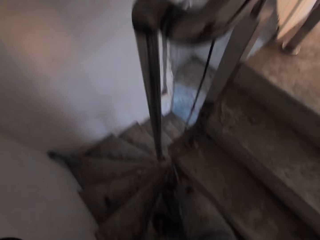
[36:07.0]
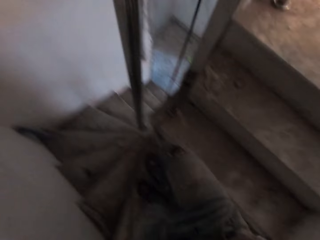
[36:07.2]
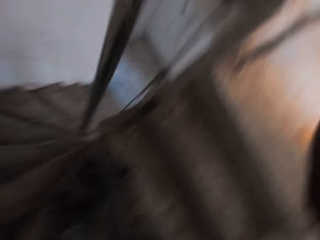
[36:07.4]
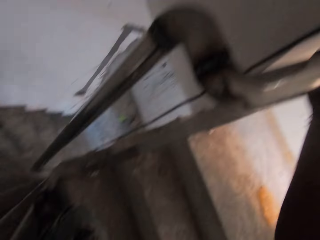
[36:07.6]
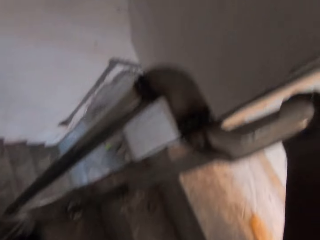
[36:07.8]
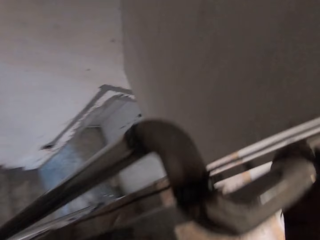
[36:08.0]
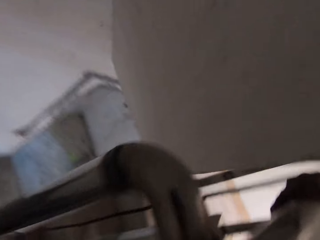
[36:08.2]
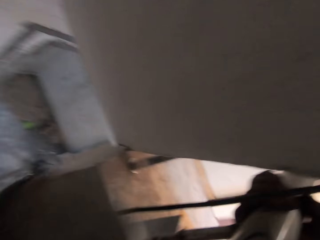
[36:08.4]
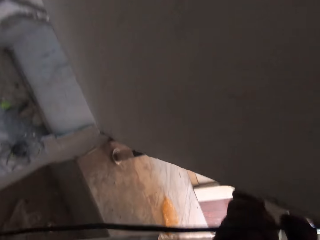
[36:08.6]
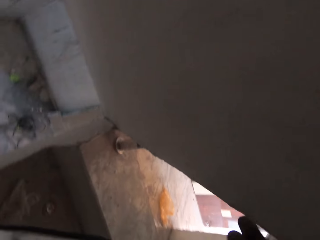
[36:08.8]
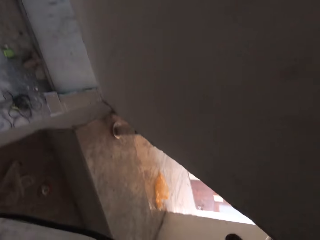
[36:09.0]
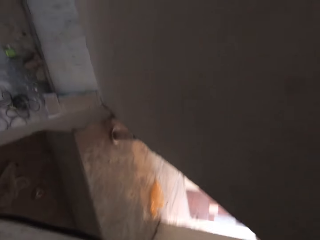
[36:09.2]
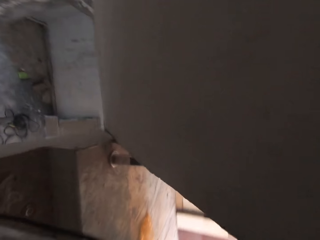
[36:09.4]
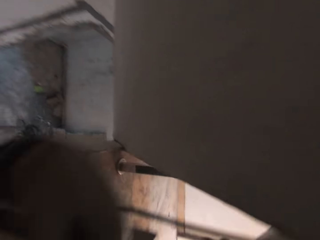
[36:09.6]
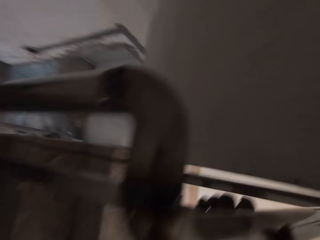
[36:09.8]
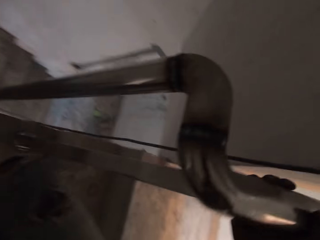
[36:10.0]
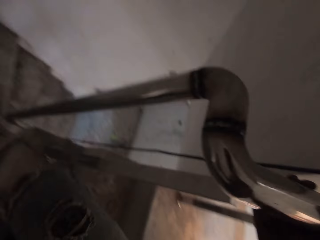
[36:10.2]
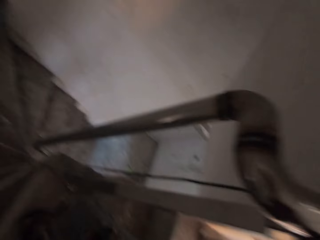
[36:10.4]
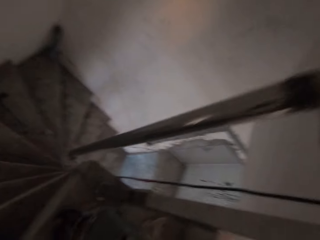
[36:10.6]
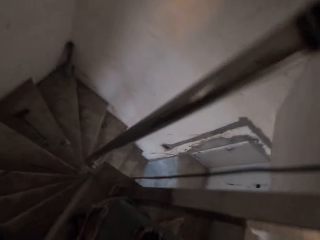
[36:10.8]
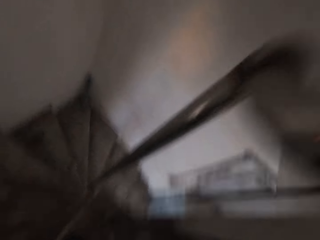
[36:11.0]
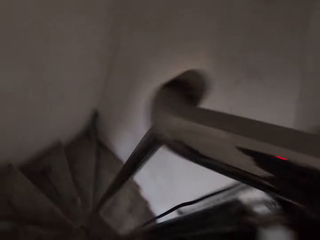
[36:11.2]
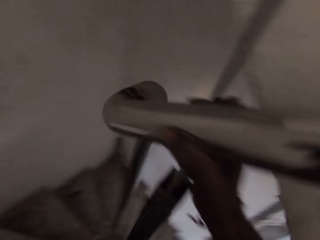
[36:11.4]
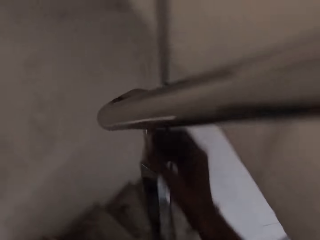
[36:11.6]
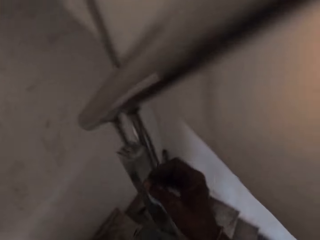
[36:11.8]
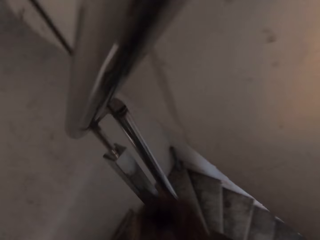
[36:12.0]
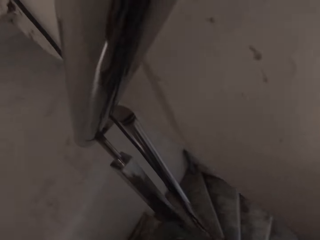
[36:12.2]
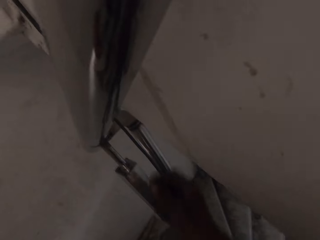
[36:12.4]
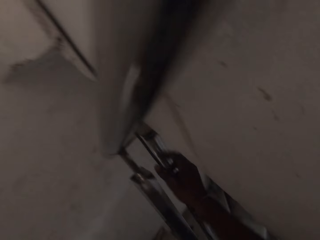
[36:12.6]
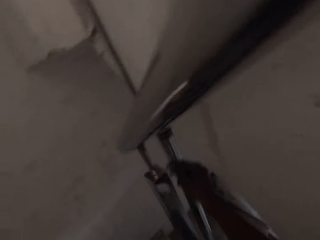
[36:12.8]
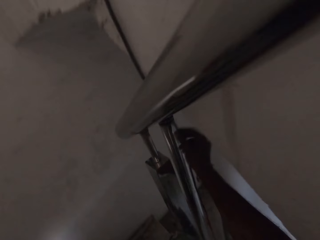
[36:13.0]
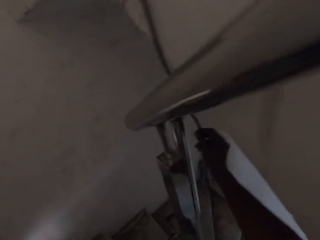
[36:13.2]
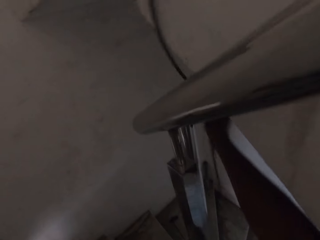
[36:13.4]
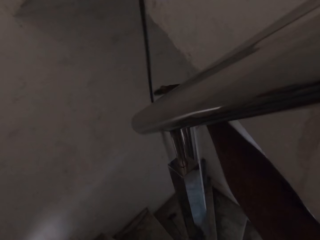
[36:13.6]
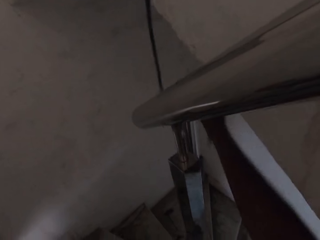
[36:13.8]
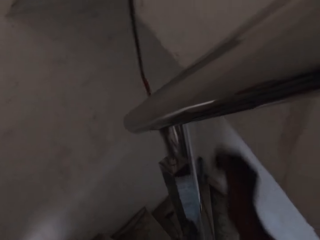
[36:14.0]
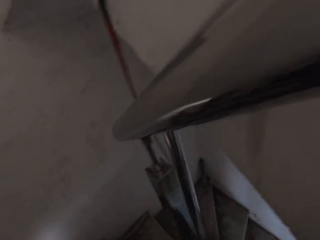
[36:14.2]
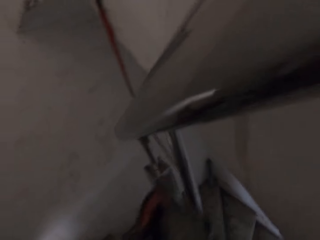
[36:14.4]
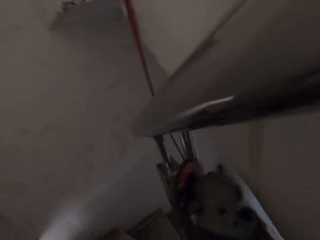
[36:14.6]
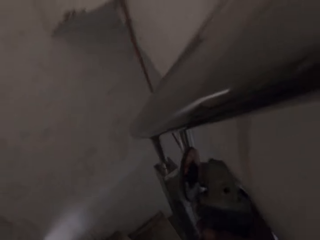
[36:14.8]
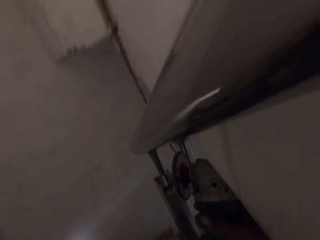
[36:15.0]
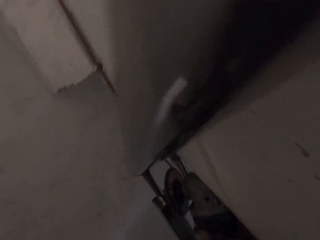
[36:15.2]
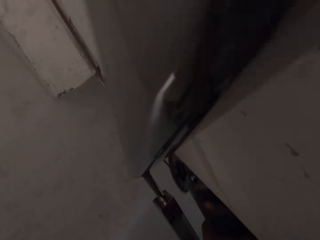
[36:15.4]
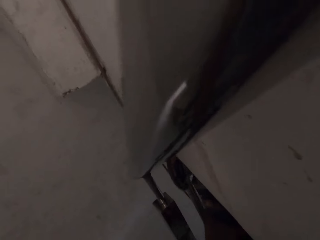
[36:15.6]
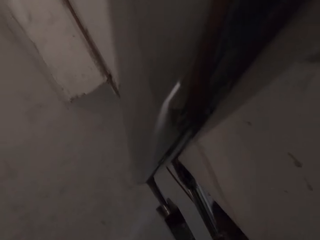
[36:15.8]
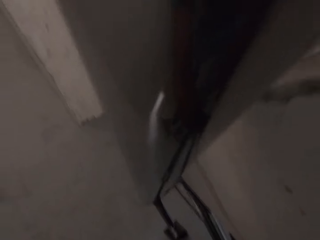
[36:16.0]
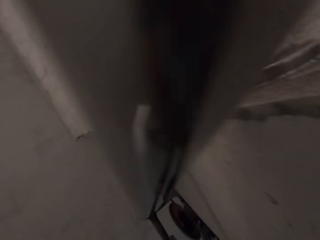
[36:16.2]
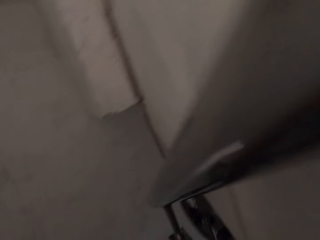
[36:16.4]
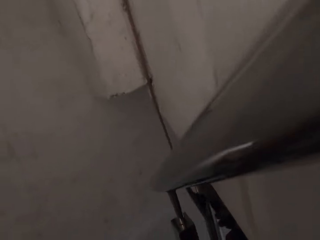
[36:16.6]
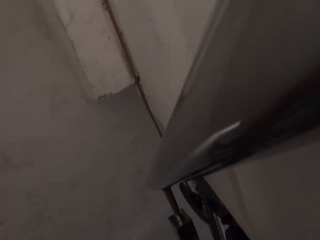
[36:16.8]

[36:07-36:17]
The camera wearer holds the stair metal rail with his hand. He touches the railing with his right hand. He removes his hand from the stair railing. He holds the electrical cord with his hand. He adjusts the angle grinder cable with his right hand. He pushes the electrical cord aside. He pulls his hand off the electrical cord.

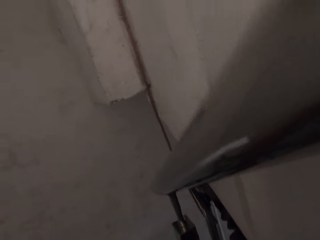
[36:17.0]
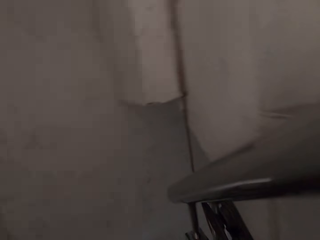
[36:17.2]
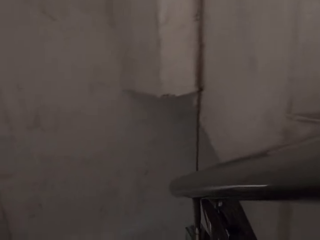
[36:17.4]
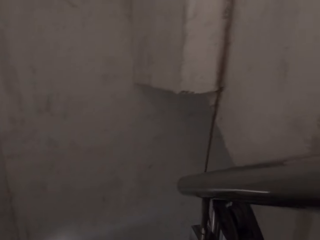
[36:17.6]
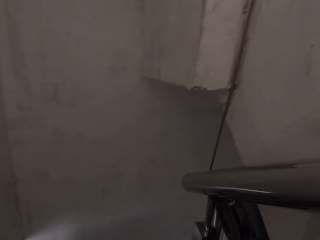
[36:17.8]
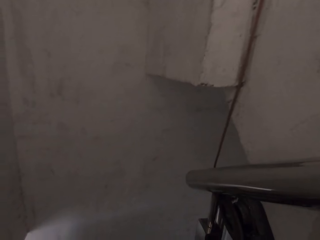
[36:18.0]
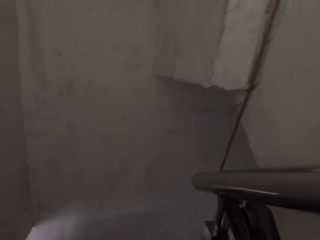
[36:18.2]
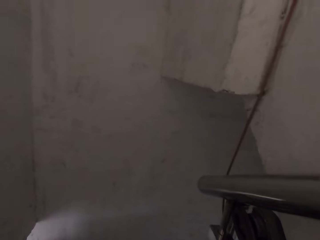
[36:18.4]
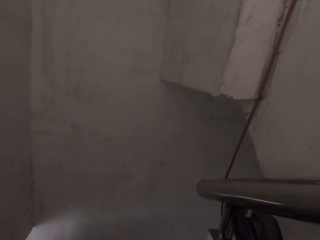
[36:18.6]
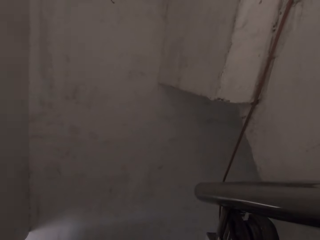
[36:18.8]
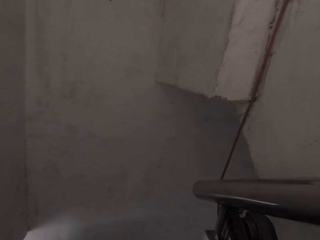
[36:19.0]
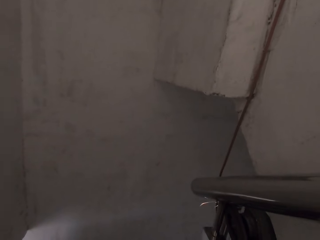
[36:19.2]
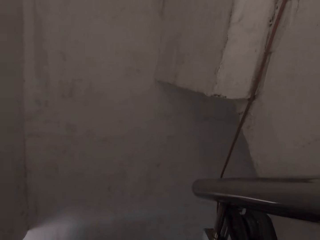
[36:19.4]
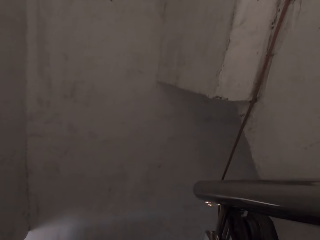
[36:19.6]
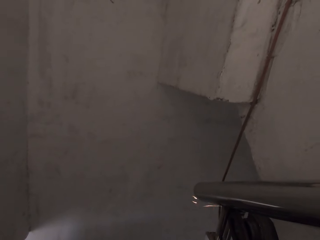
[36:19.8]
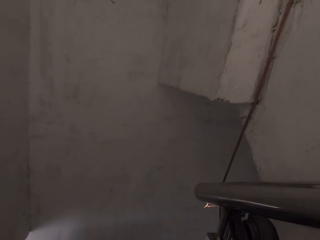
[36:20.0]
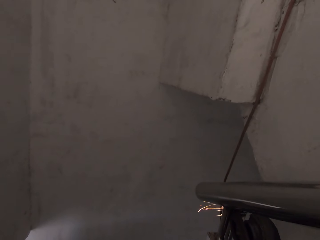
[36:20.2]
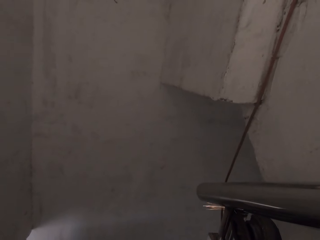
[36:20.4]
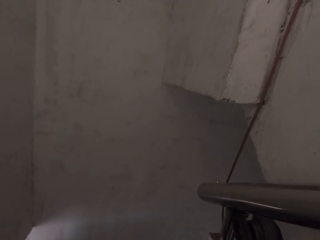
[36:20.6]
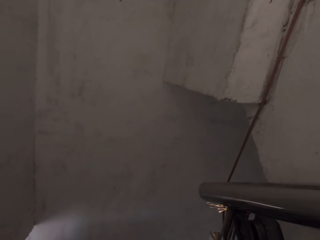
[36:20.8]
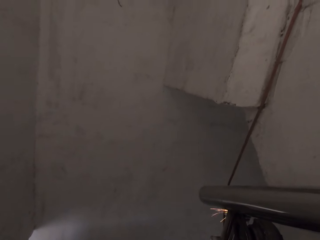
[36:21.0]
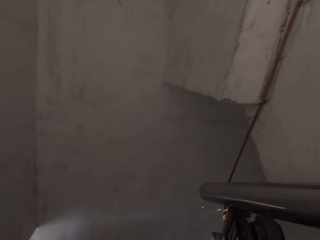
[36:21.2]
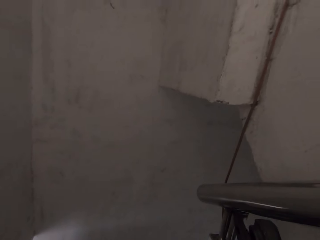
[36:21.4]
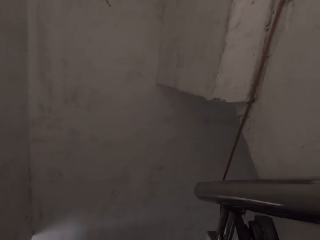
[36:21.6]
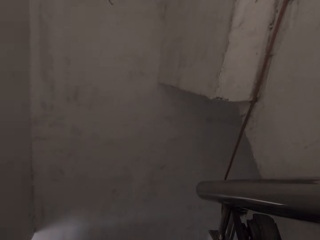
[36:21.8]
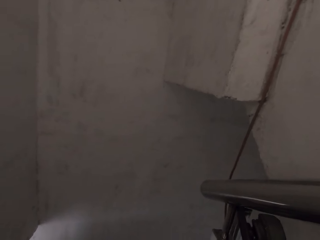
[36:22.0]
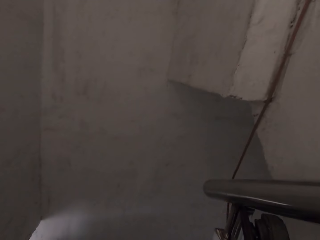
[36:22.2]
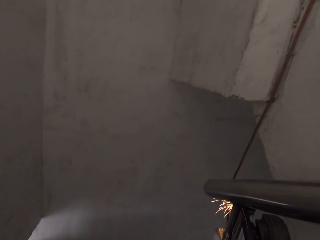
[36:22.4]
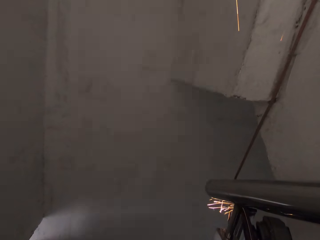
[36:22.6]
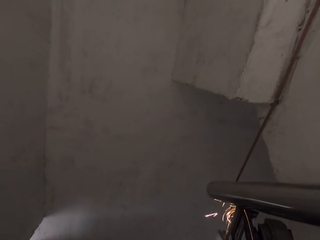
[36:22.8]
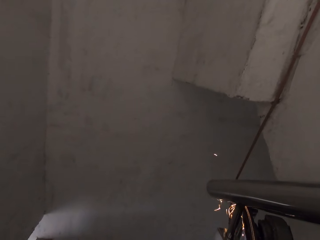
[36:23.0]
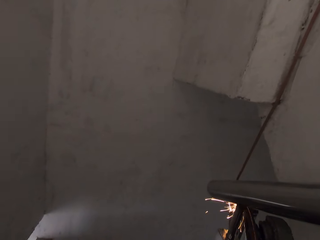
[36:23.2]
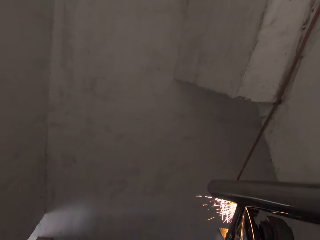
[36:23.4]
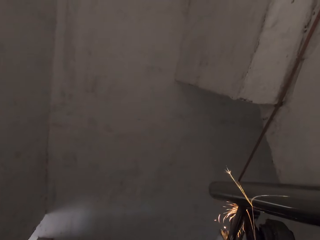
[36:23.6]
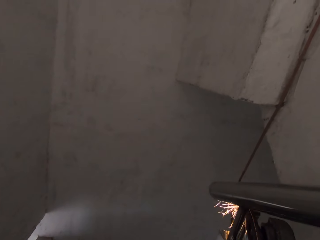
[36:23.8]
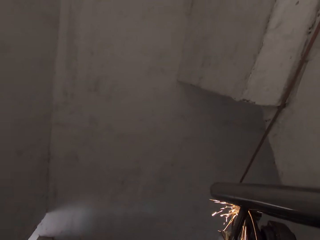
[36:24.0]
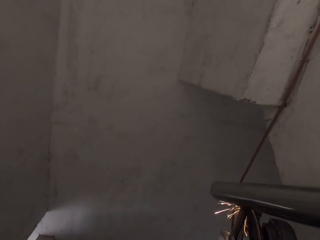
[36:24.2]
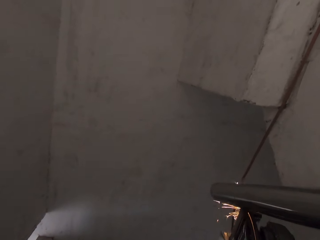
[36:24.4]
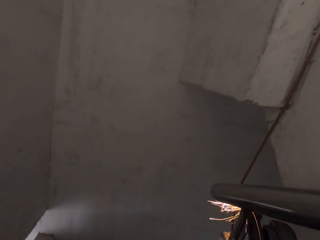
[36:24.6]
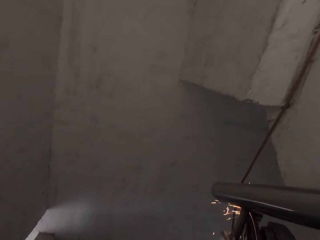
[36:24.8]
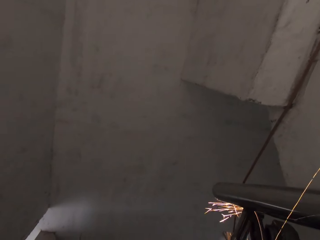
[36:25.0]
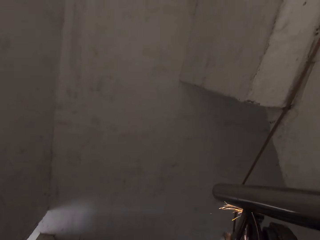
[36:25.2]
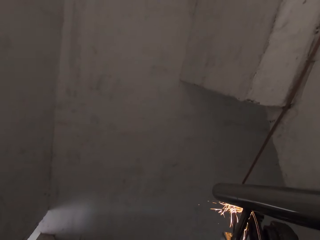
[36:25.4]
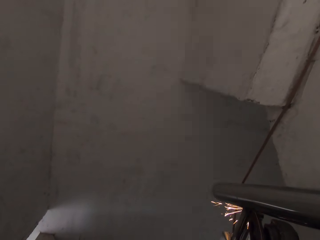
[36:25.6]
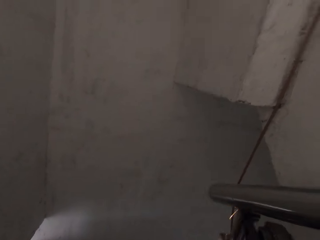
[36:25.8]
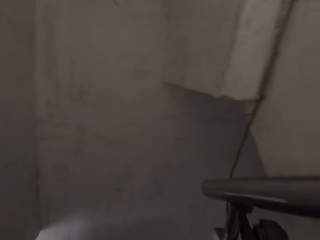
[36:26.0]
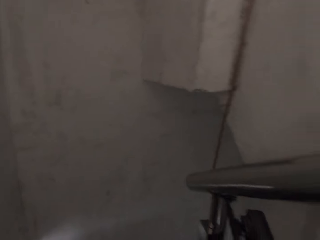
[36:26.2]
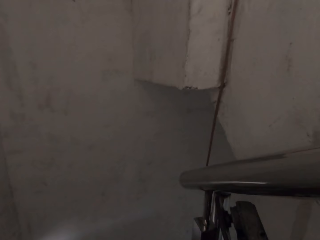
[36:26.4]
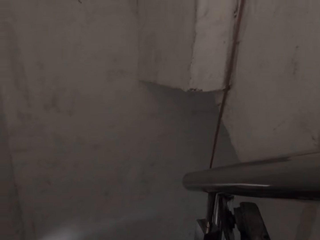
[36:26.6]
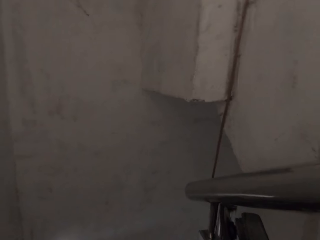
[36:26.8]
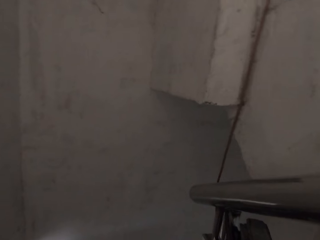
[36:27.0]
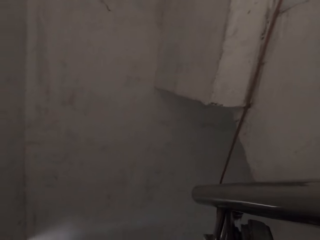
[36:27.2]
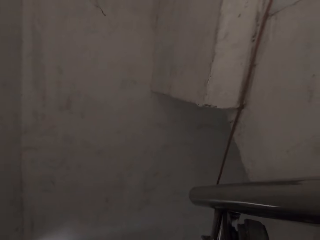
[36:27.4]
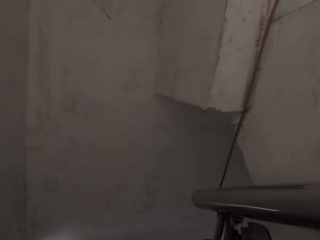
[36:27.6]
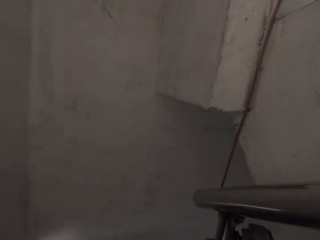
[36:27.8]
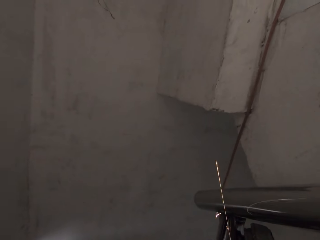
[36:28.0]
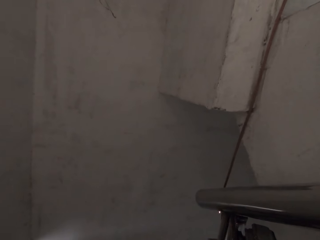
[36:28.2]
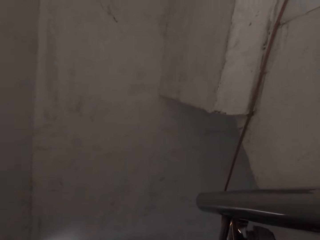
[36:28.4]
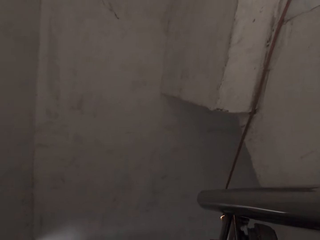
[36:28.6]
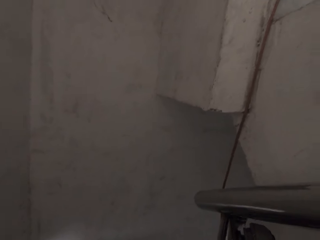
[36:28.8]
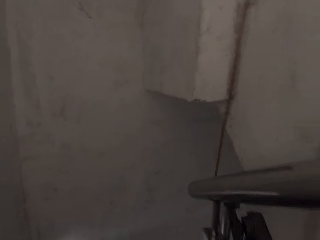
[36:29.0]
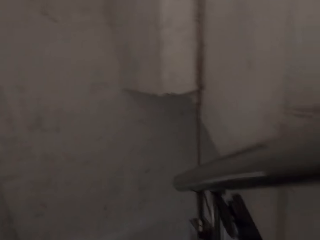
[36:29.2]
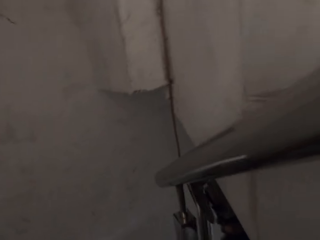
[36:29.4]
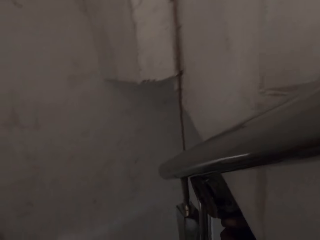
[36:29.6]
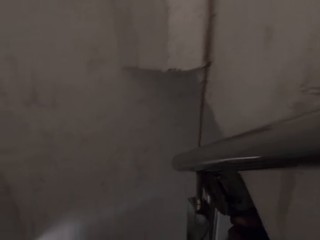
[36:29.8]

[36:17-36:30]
The camera wearer smoothens another part of the stair railing with the angle grinder.
